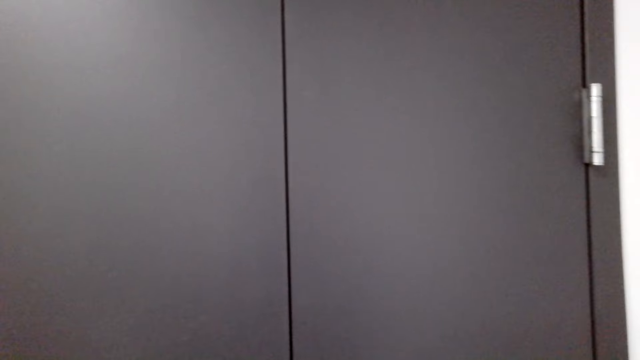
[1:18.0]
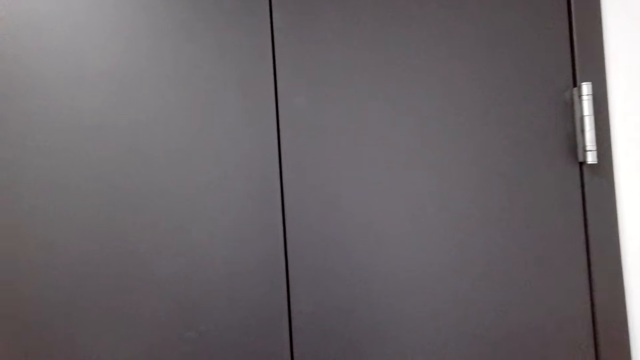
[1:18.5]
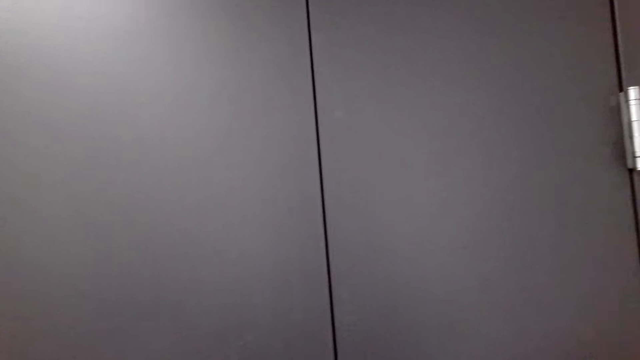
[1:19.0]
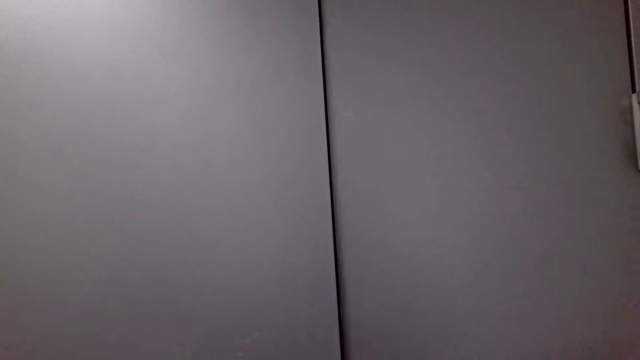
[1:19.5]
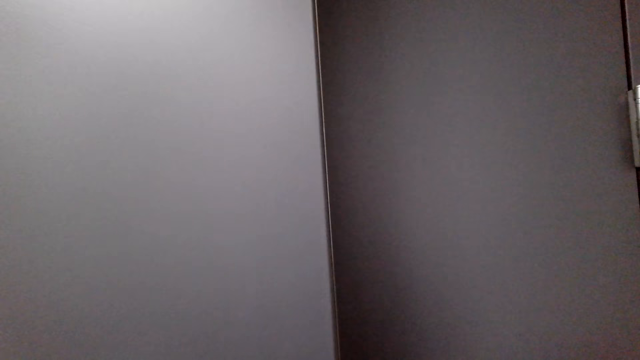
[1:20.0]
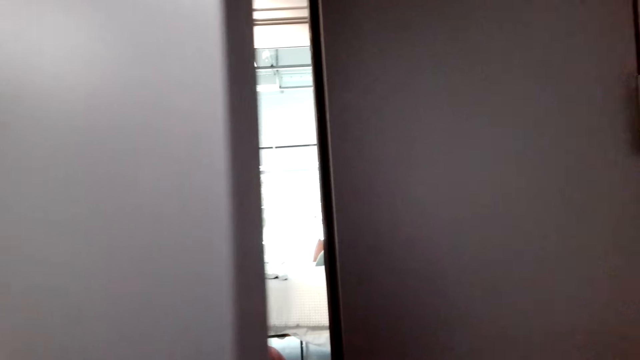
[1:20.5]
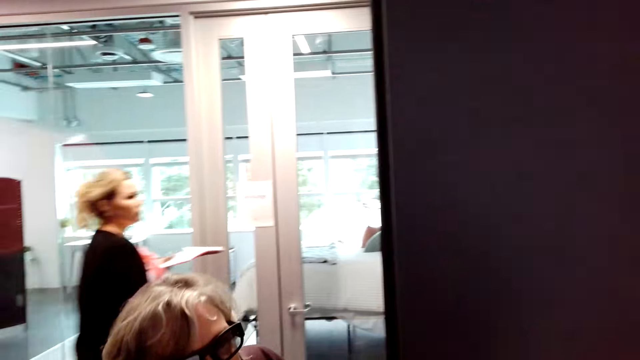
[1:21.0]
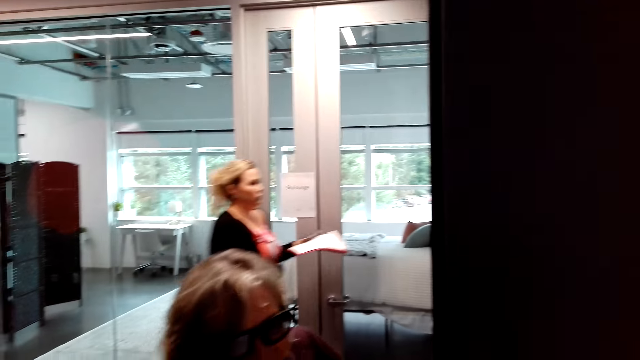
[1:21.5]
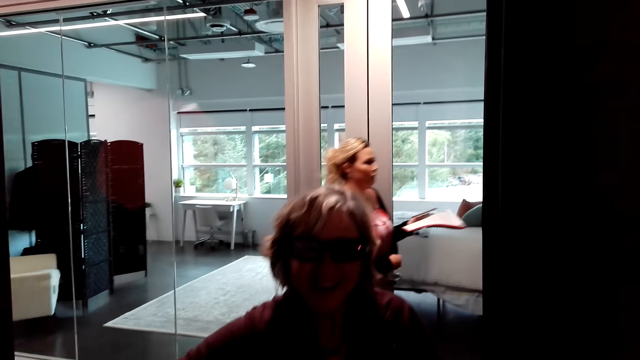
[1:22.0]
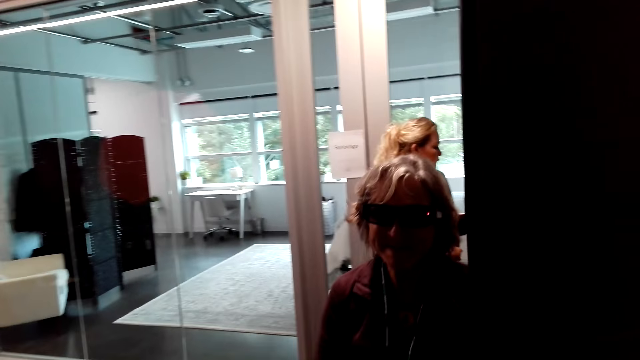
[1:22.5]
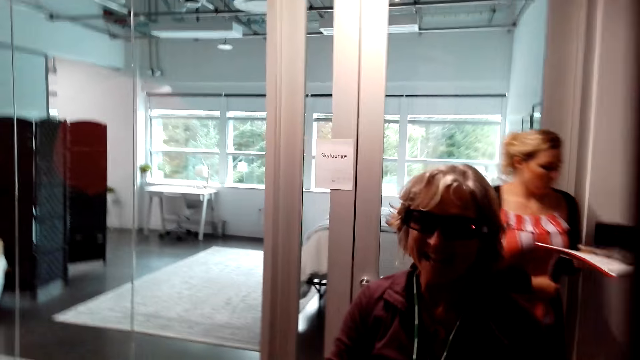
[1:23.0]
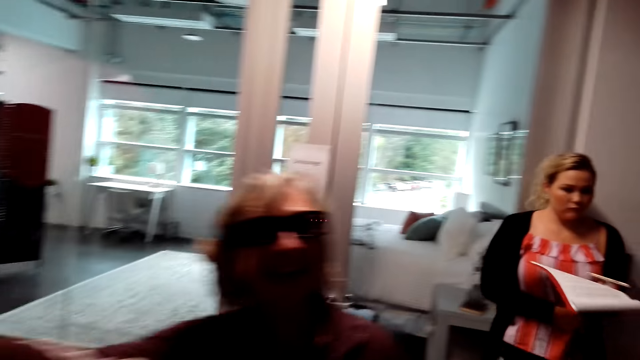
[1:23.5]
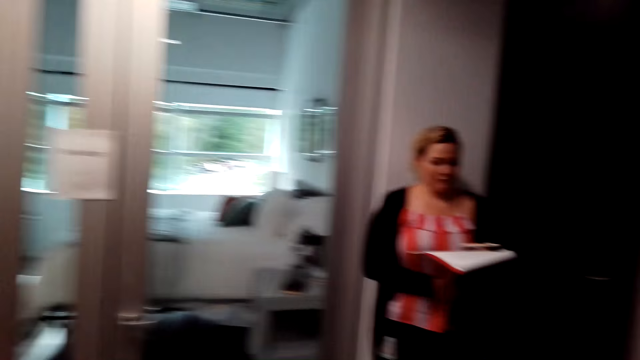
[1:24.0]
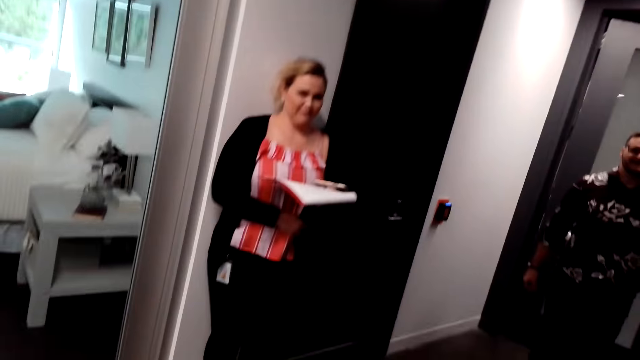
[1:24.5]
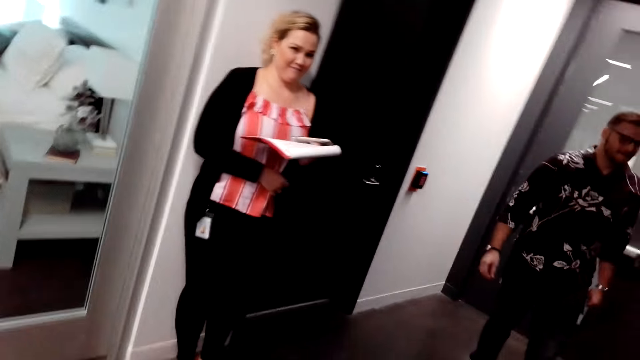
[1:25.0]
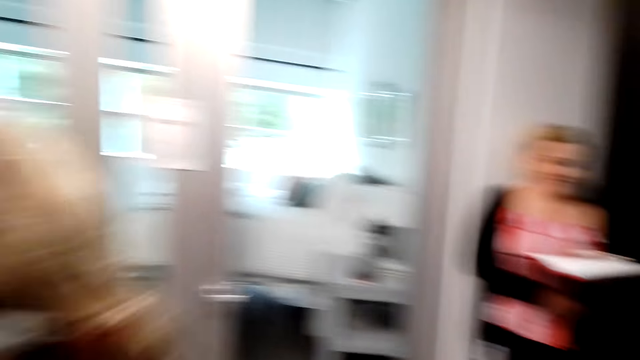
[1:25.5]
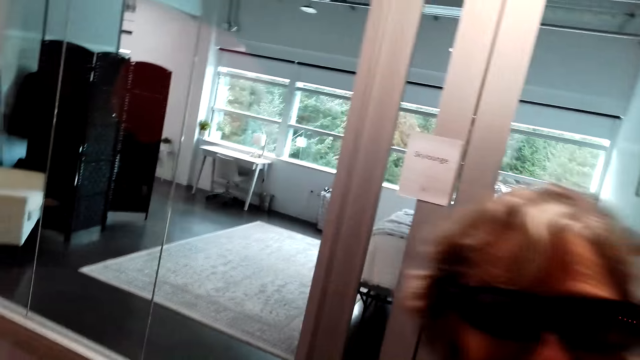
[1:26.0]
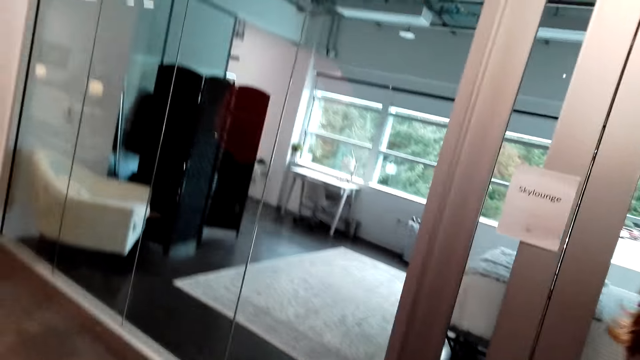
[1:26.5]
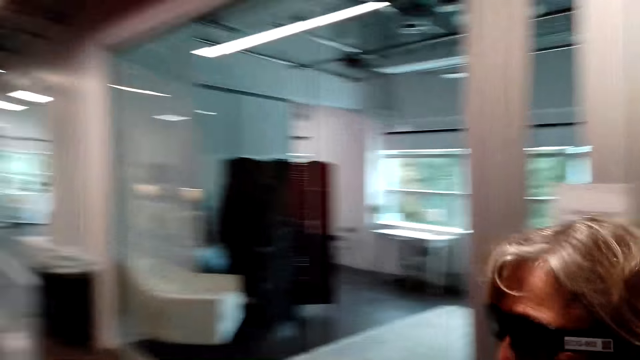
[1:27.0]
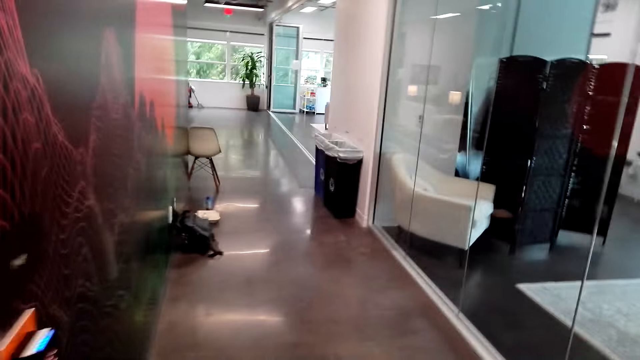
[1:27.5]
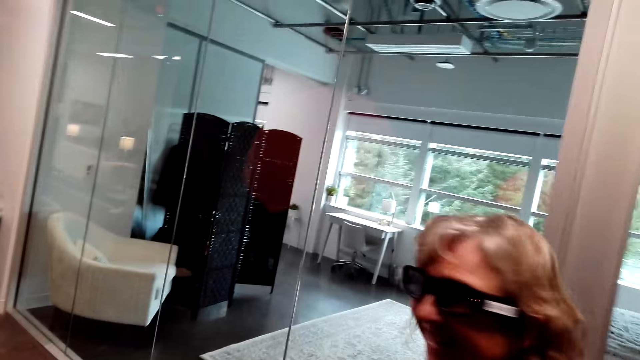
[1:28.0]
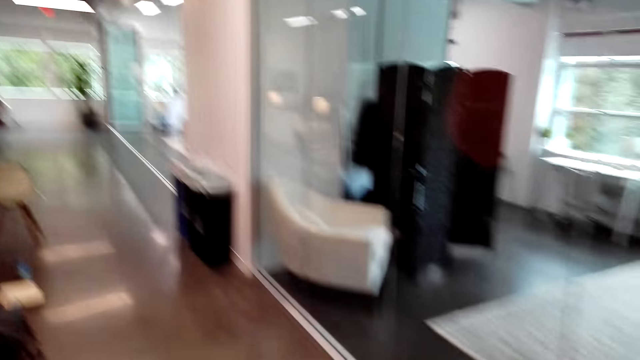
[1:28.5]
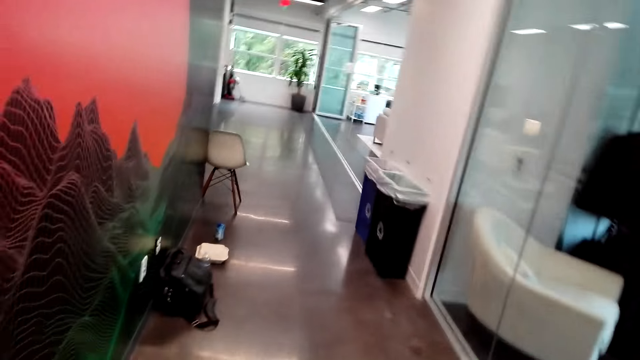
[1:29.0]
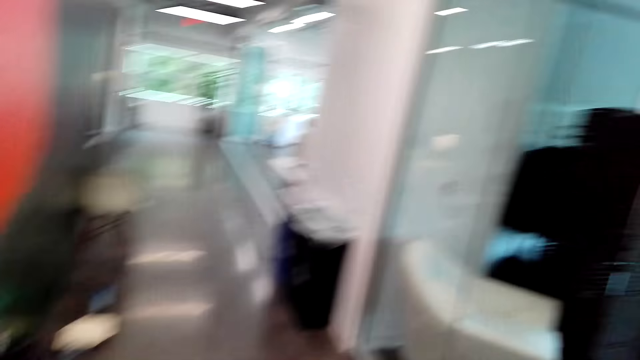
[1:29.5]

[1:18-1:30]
A lady carries something. Another lady opens the door. The other lady talks to the camera wearer. The camera wearer talks to the other lady. A woman holds the book. The other lady talks to the camera wearer. The camera wearer talks to the other lady. They walk in the room.

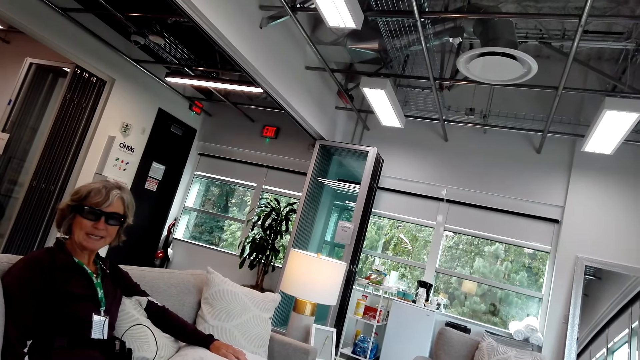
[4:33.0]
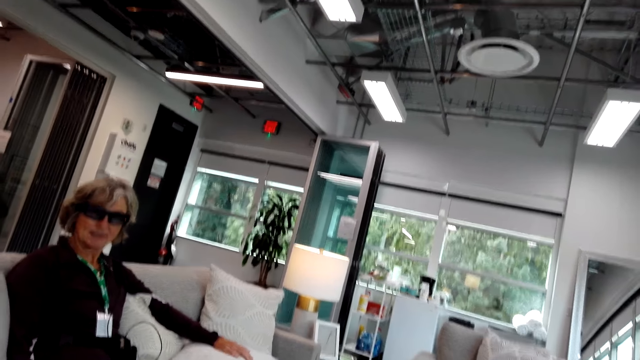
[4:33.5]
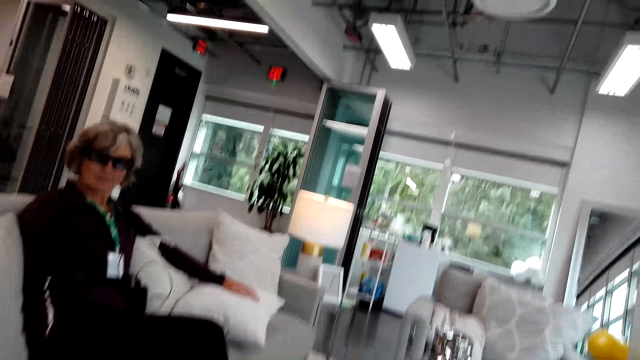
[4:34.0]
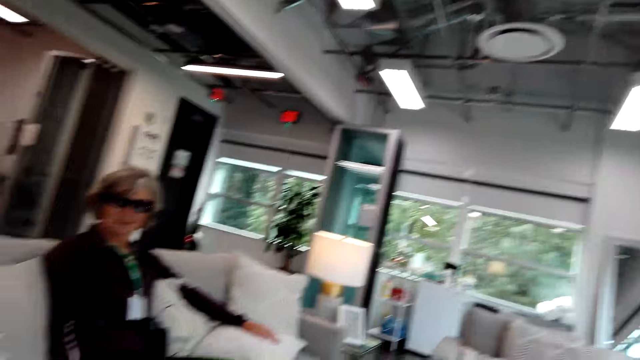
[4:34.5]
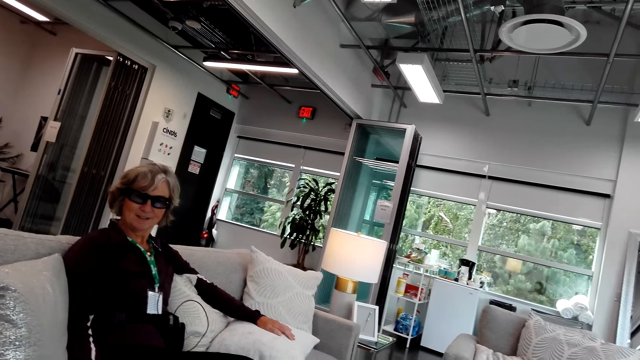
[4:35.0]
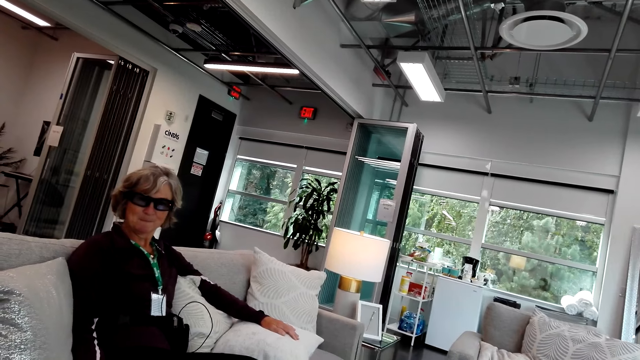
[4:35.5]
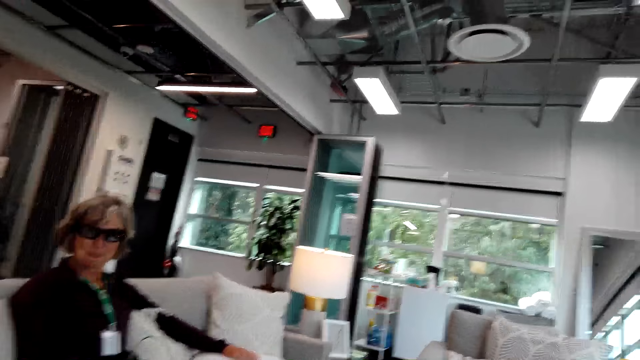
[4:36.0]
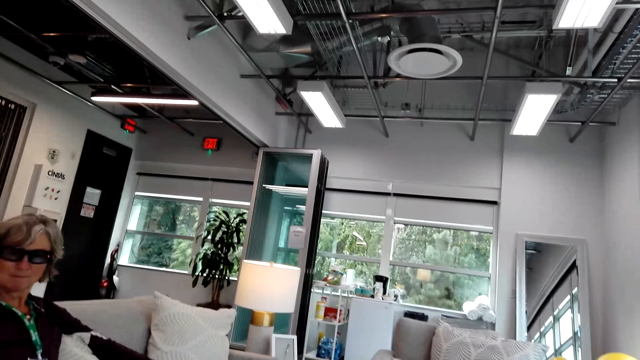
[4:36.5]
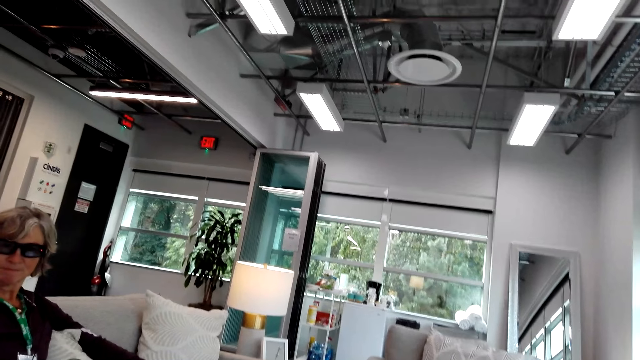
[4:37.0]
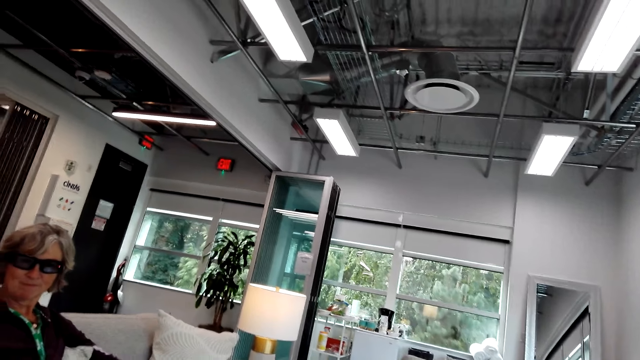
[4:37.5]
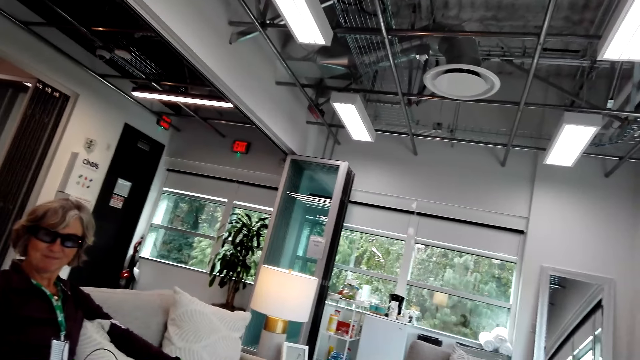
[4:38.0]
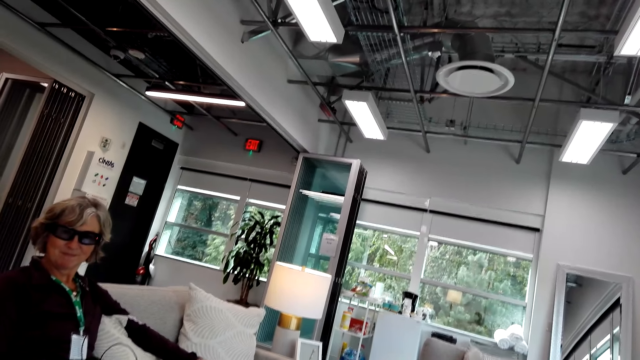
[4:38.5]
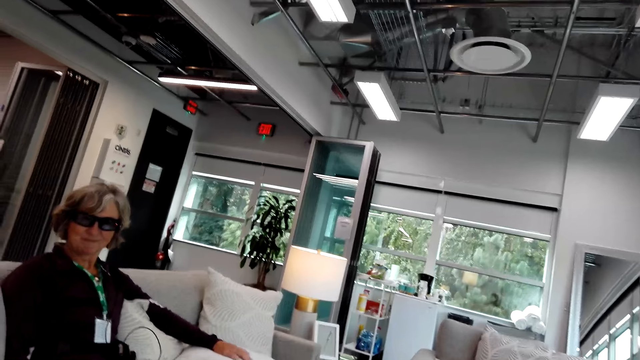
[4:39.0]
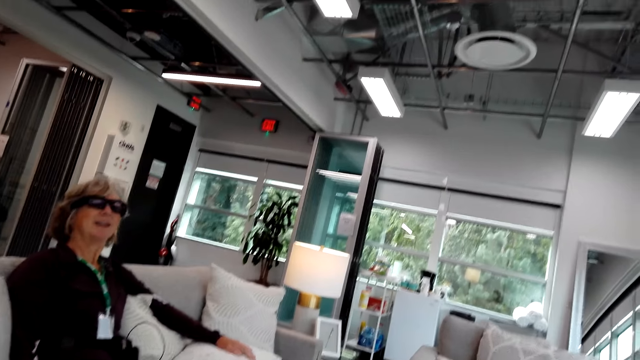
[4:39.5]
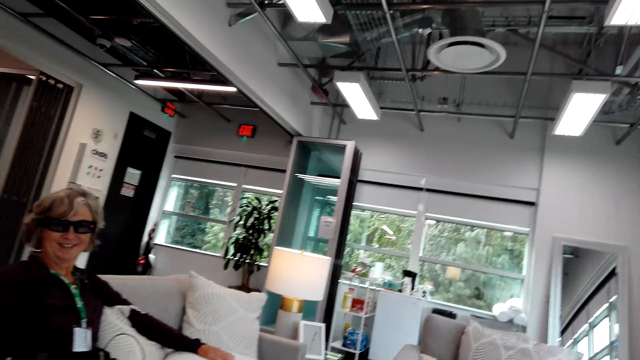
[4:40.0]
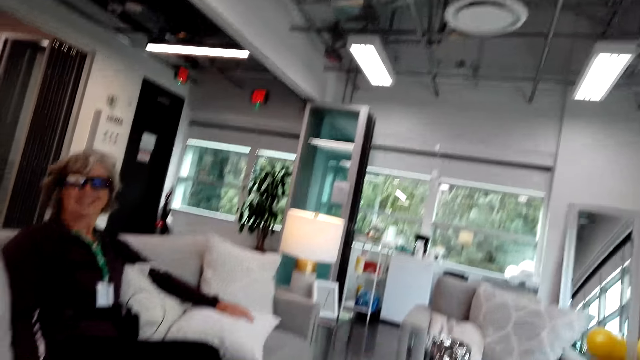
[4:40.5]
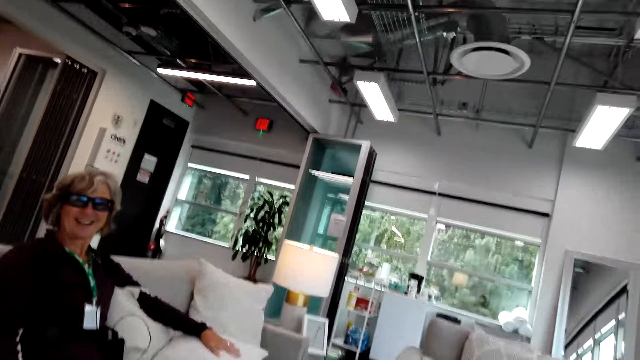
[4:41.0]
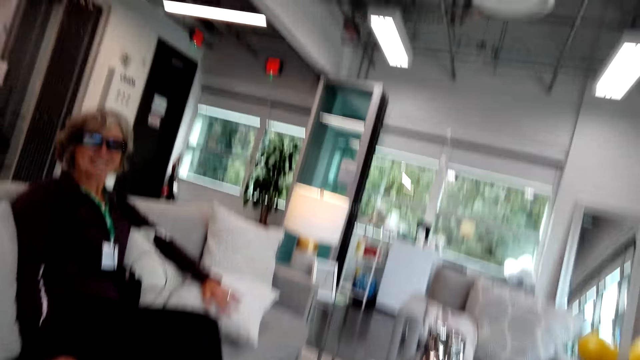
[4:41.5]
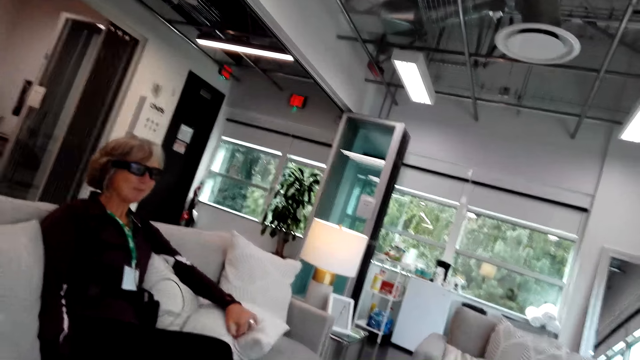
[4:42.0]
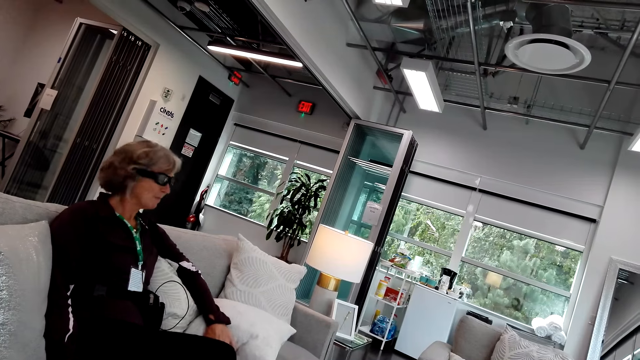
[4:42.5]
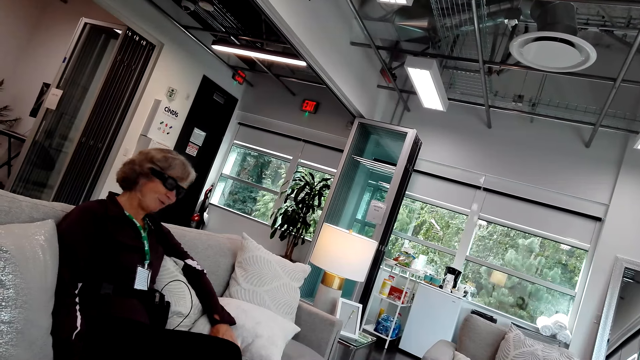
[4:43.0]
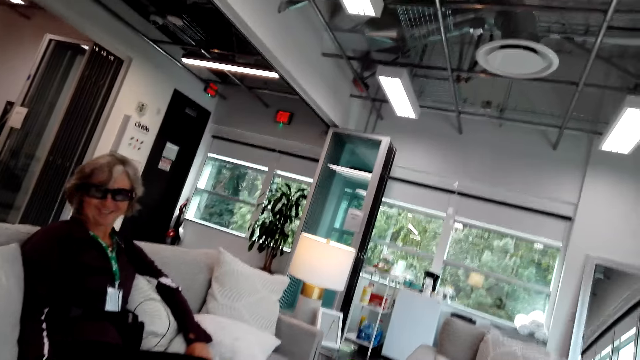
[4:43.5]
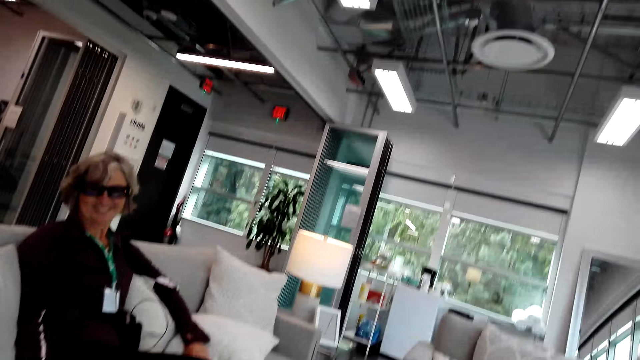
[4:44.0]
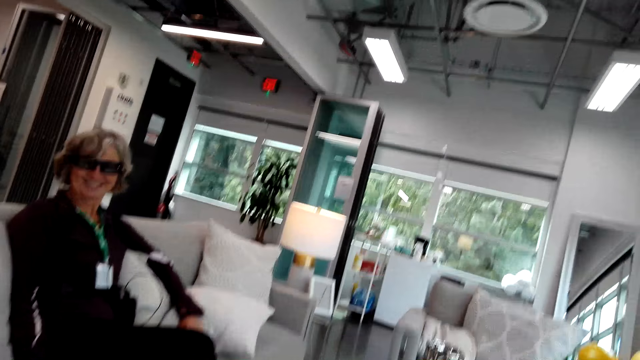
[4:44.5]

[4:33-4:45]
The camera wearer talks to a woman. The woman talks to the camera wearer.
